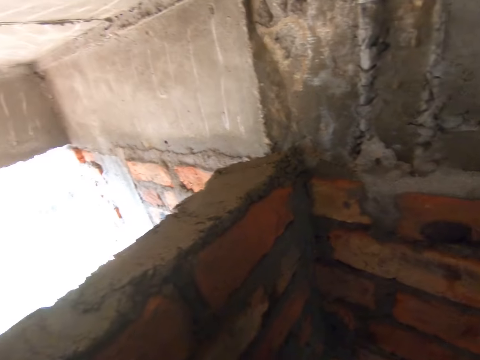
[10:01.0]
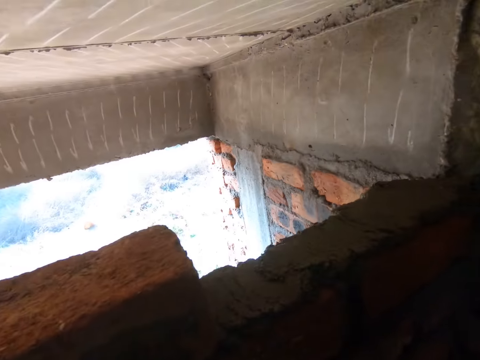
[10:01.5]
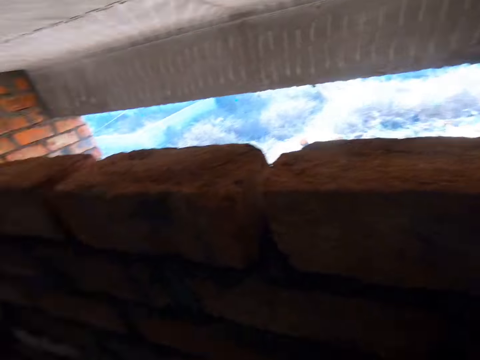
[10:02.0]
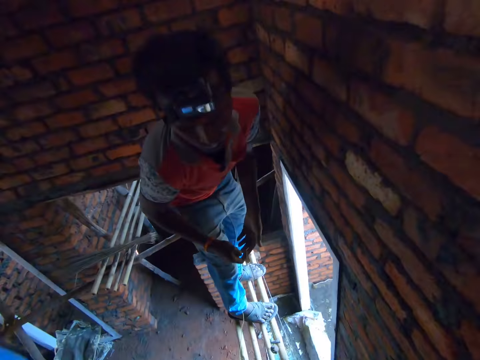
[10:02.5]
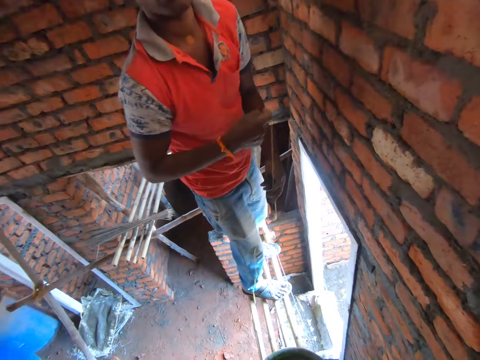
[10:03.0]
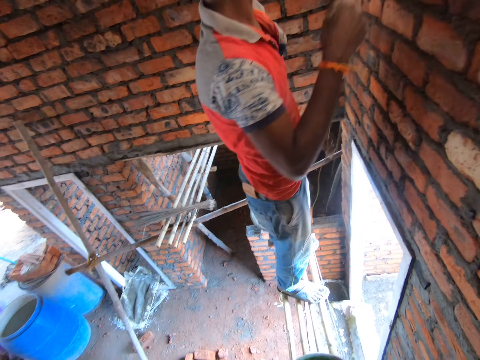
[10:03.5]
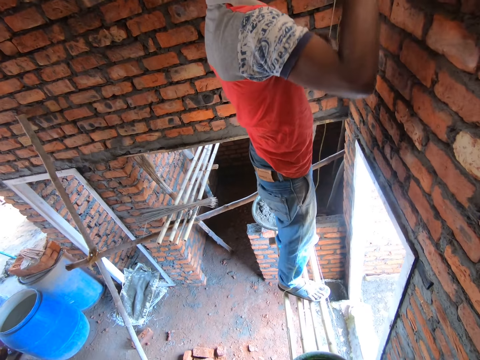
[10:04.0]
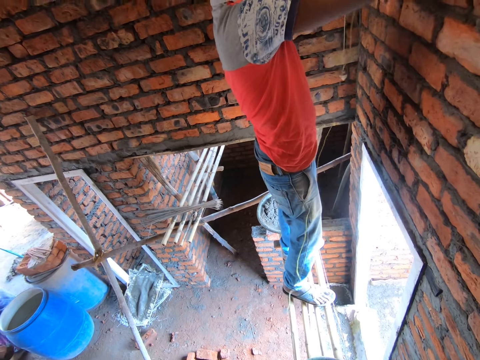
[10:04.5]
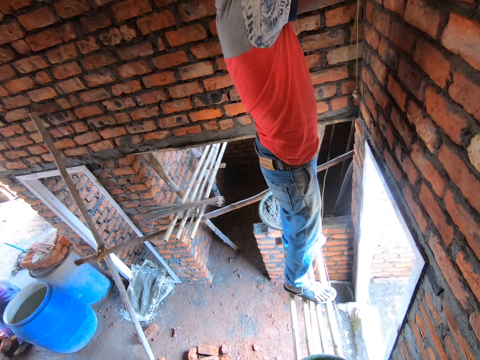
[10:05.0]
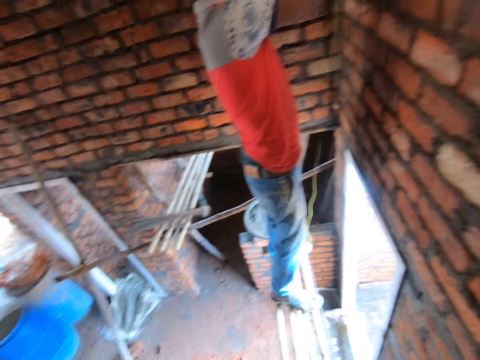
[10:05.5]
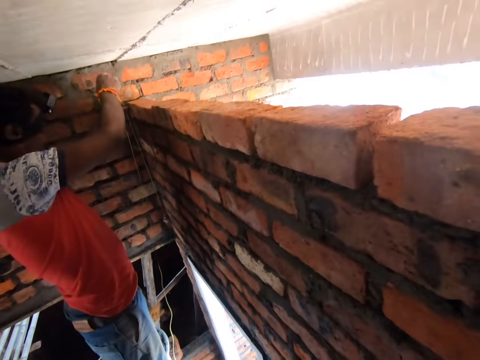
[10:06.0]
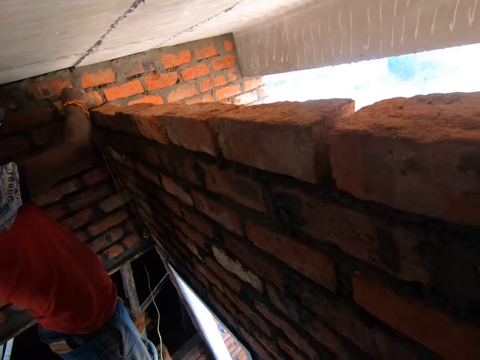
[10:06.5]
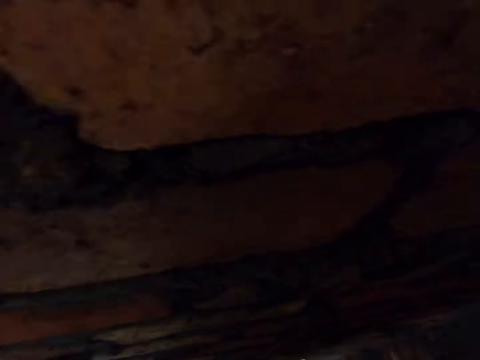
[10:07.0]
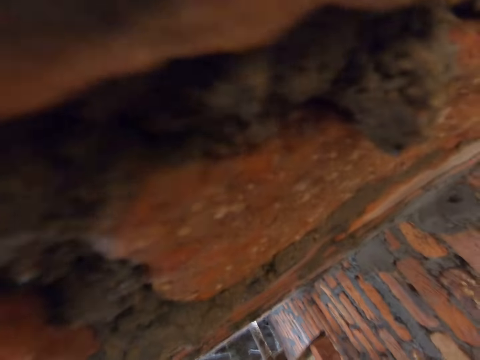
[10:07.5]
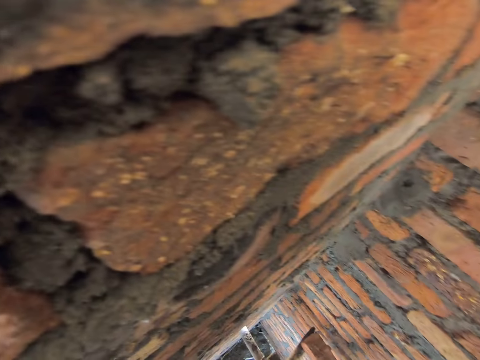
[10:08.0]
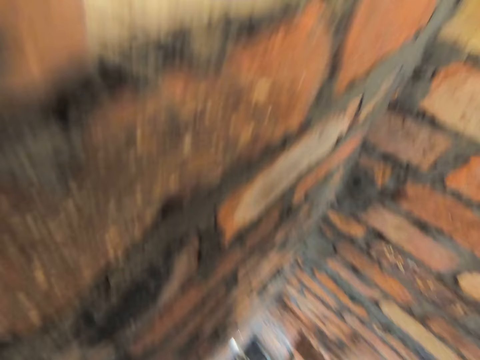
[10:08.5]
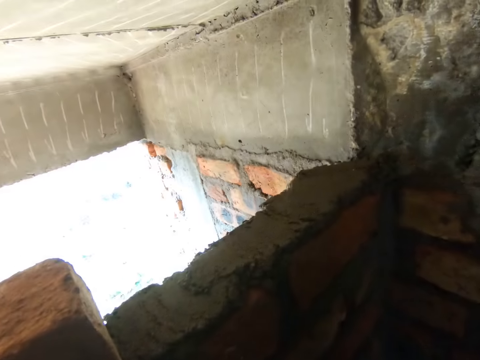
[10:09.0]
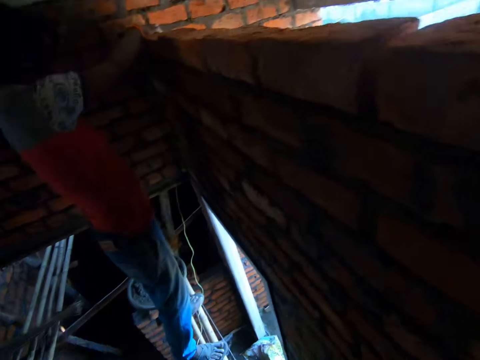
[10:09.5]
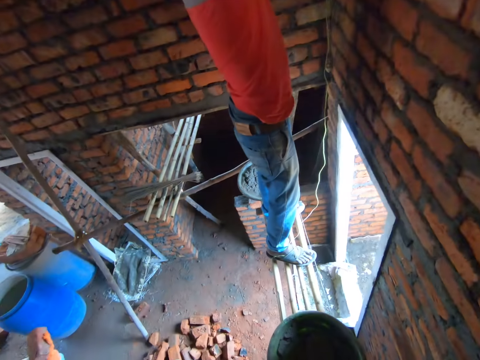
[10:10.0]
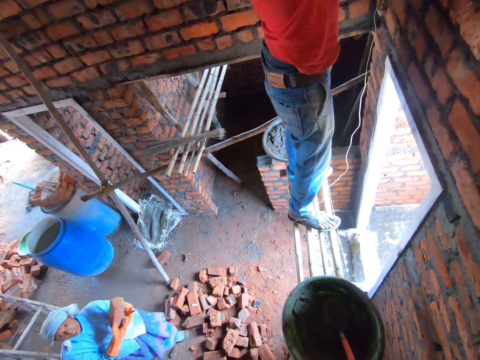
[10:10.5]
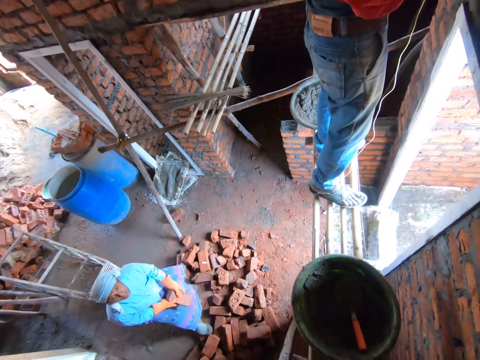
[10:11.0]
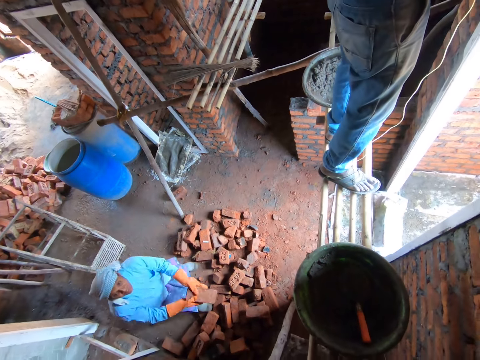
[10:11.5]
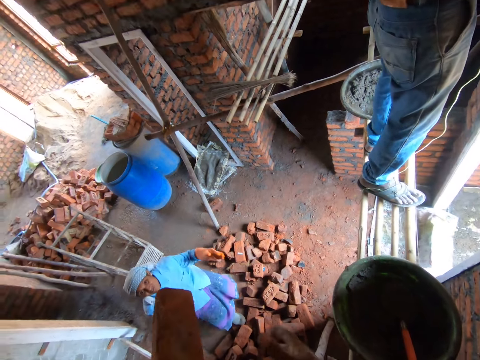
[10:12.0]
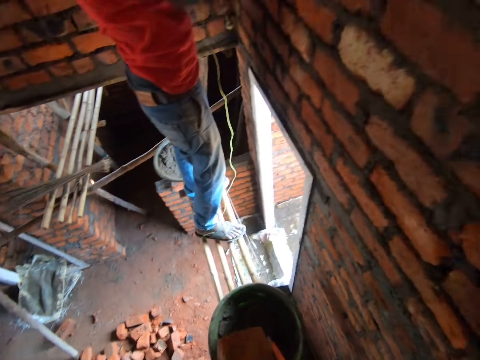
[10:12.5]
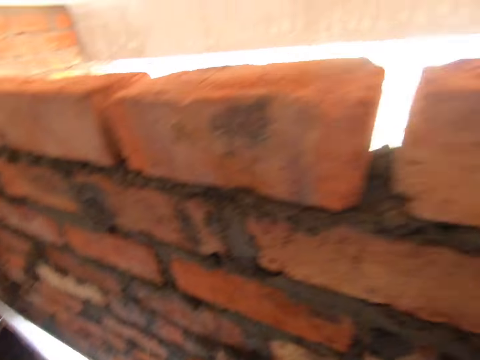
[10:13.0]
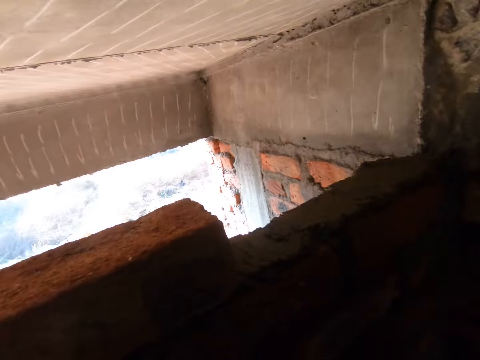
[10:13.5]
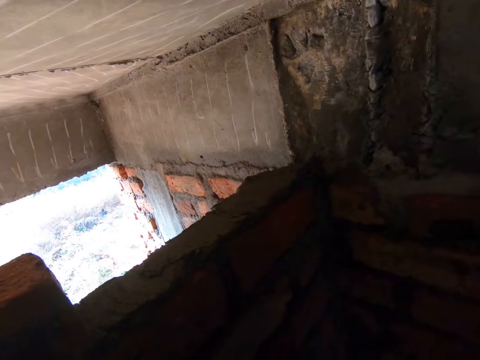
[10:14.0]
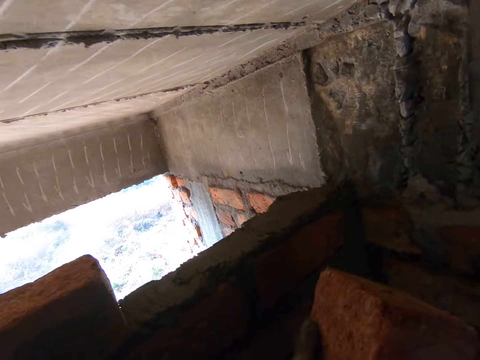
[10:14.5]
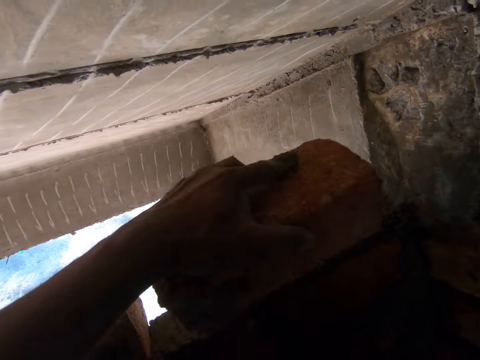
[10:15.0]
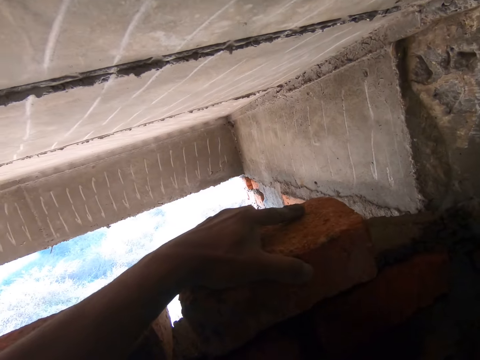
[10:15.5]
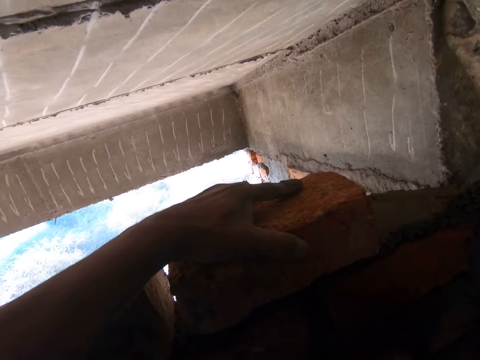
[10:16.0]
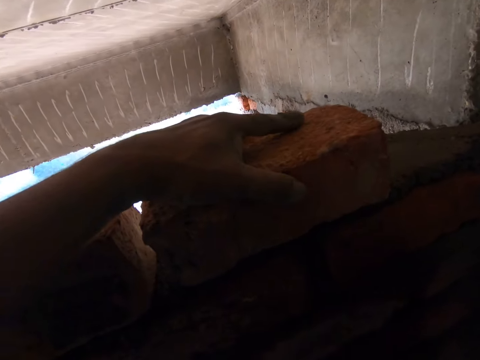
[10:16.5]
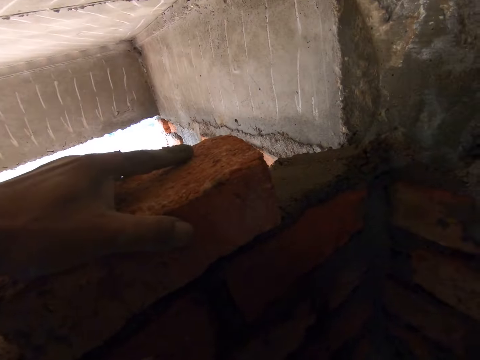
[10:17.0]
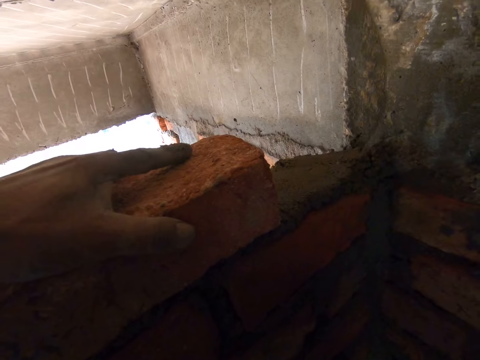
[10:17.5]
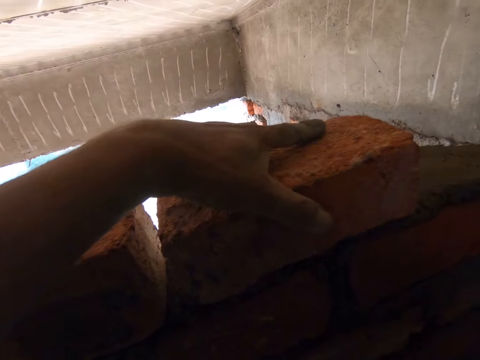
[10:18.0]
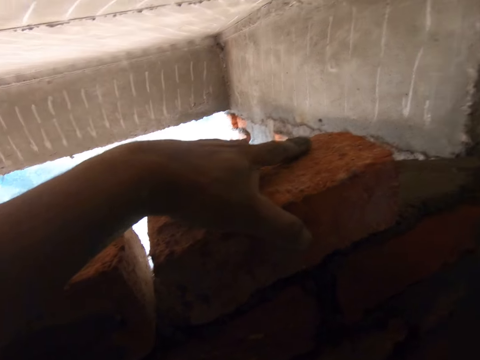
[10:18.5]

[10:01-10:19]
A man communicates to the camera wearer. The man picks a measurement rope. The camera wearer looks around. The man measures the wall. A woman throws a building brick to the camera wearer. The camera wearer arranges the building brick on the wall.

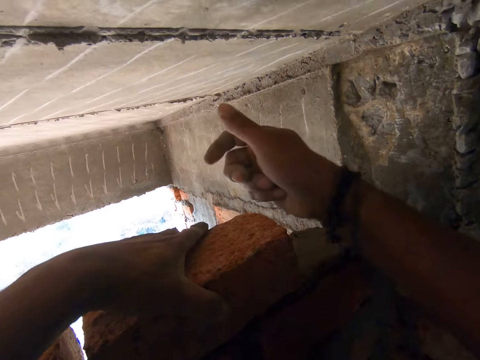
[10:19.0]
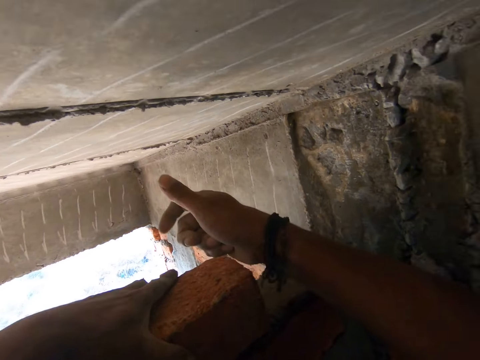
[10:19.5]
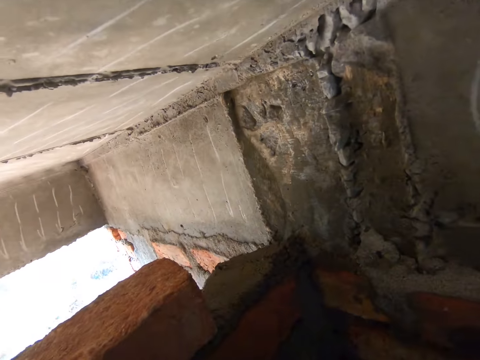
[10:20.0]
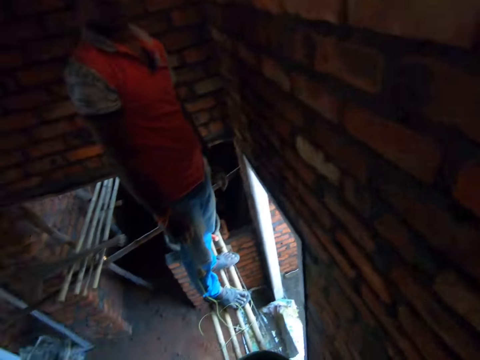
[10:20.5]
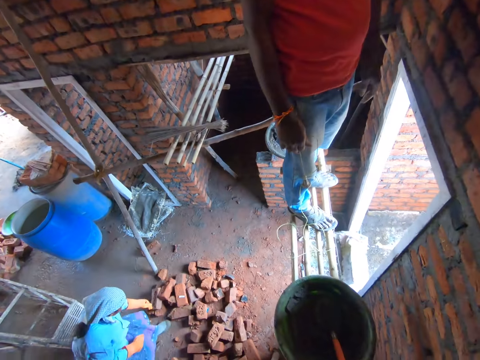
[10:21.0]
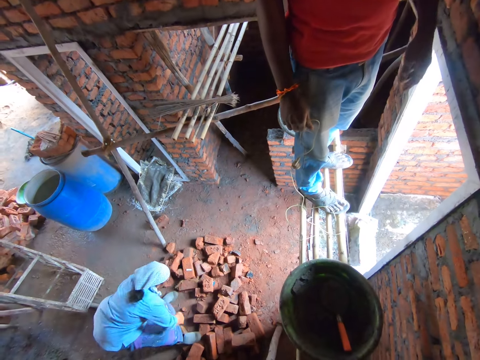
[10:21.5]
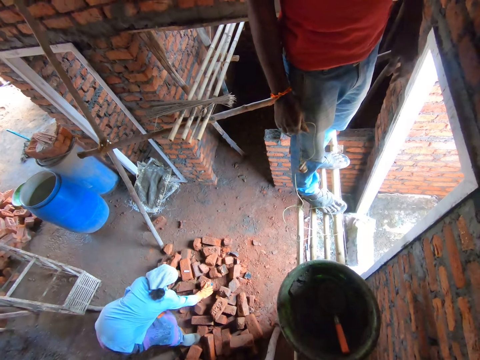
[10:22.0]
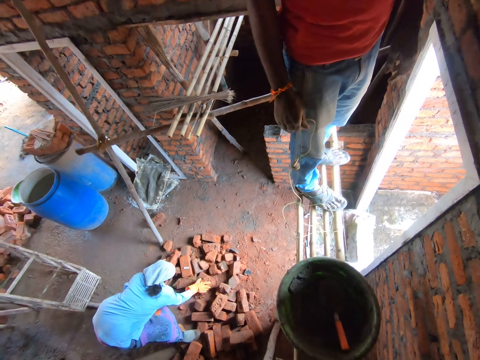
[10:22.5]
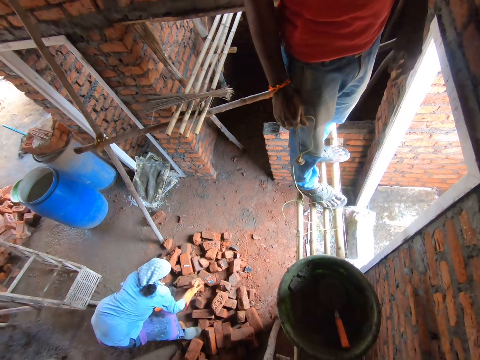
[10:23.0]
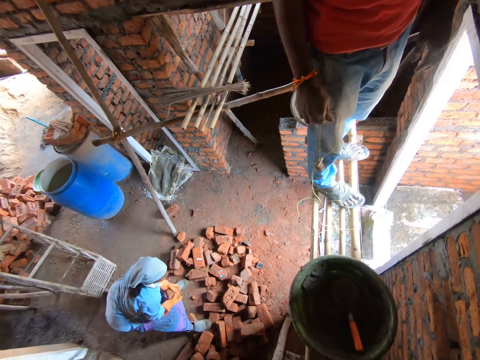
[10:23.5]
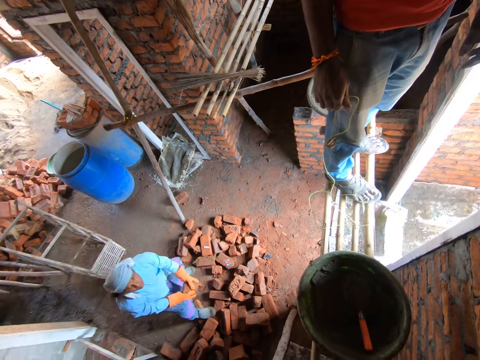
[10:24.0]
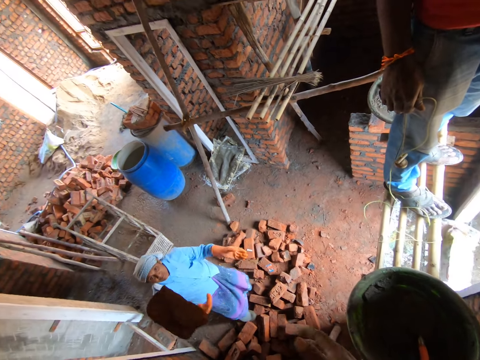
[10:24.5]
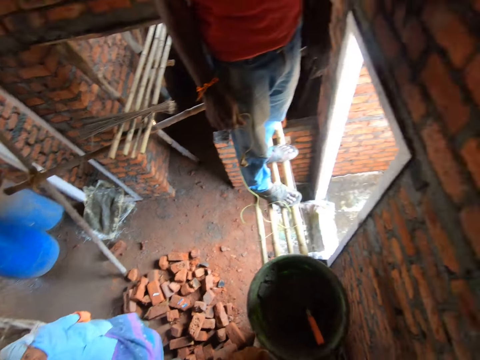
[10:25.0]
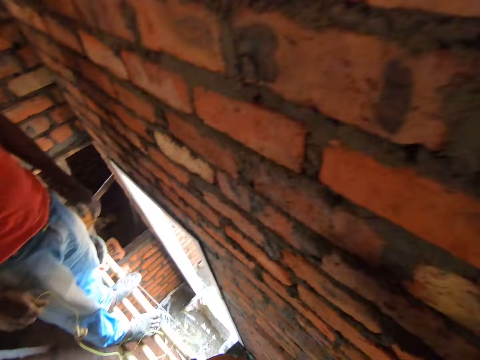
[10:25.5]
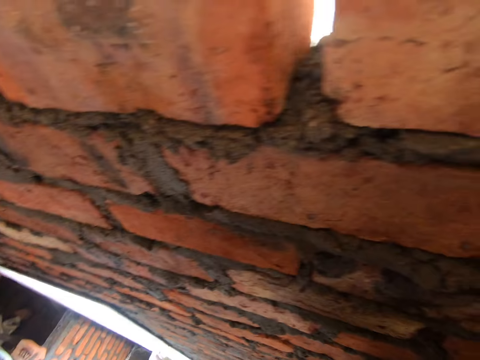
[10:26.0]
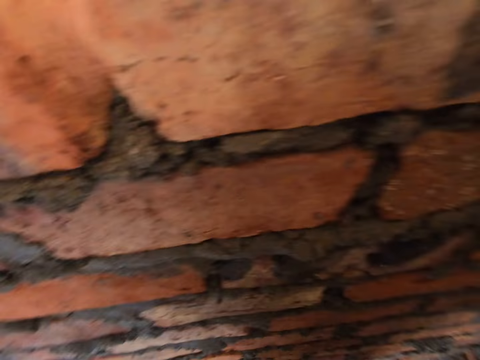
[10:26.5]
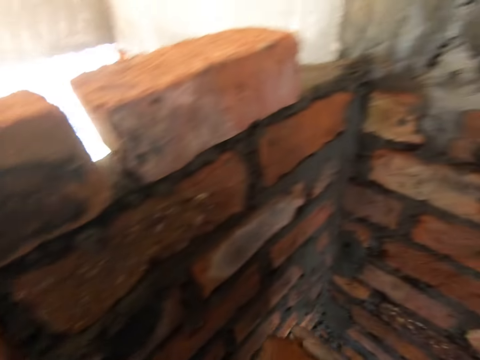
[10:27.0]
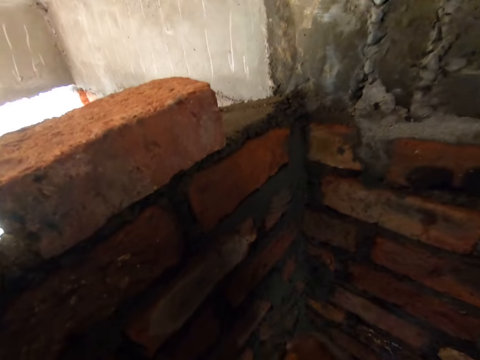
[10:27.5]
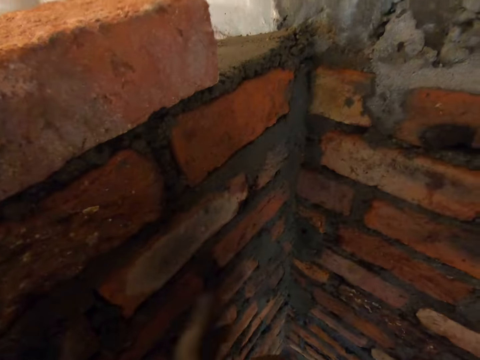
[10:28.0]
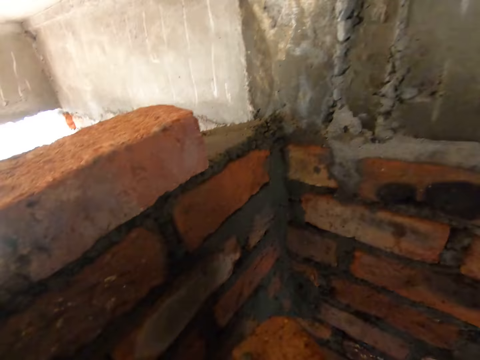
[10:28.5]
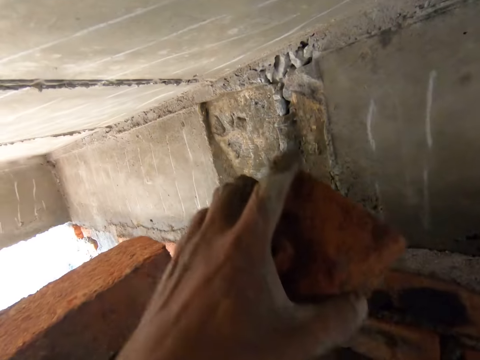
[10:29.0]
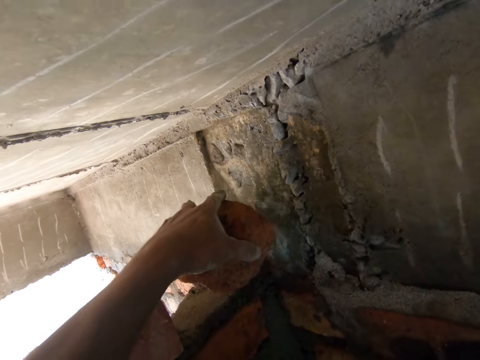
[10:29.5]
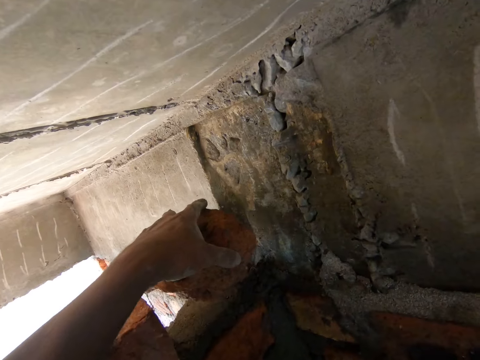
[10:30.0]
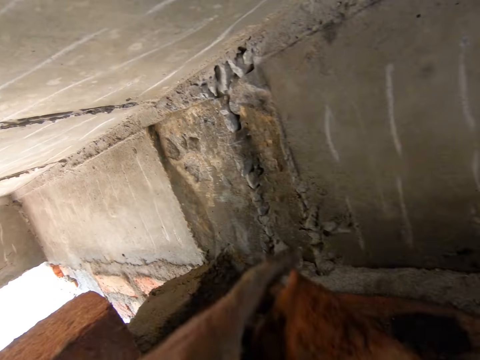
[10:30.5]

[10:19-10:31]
A woman picks a building brick. The woman throws the building brick to the camera wearer. The camera wearer arranges the building brick on the wall.
